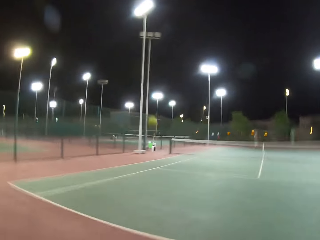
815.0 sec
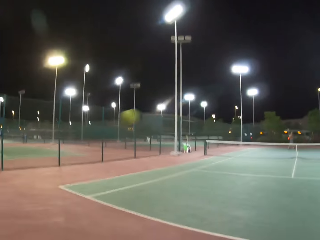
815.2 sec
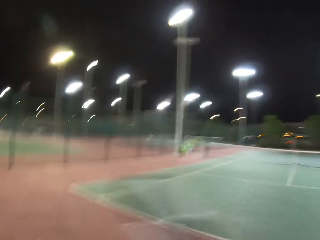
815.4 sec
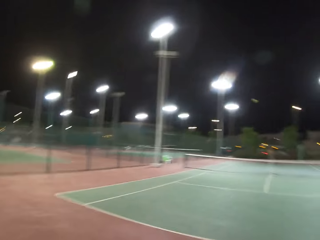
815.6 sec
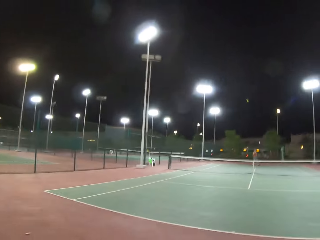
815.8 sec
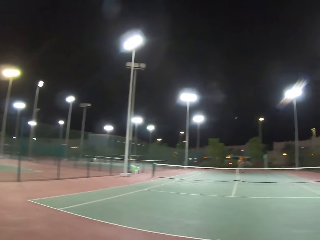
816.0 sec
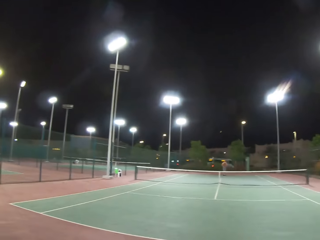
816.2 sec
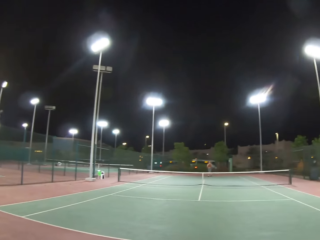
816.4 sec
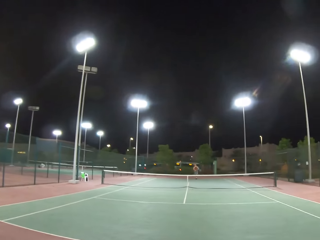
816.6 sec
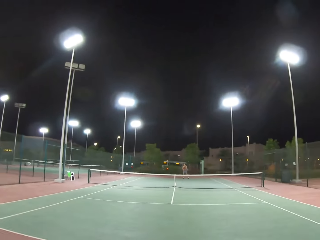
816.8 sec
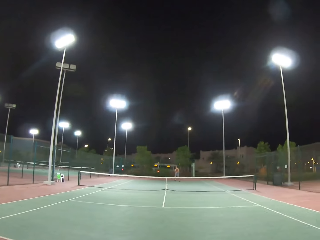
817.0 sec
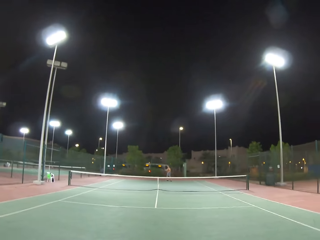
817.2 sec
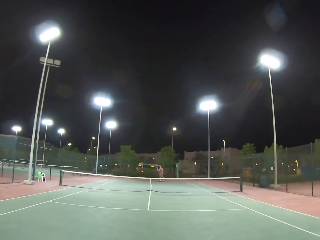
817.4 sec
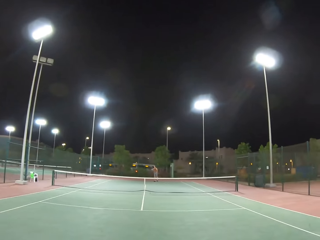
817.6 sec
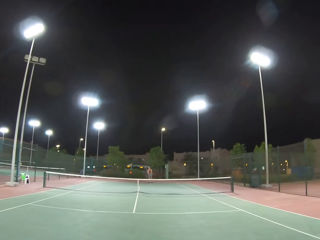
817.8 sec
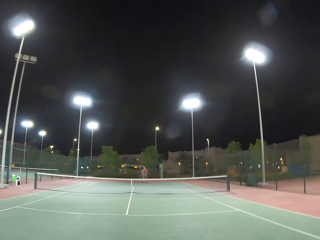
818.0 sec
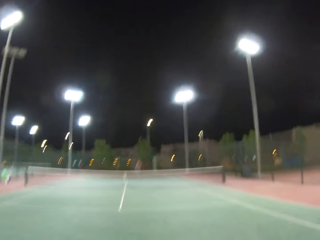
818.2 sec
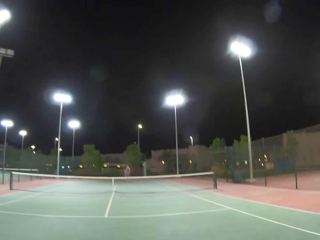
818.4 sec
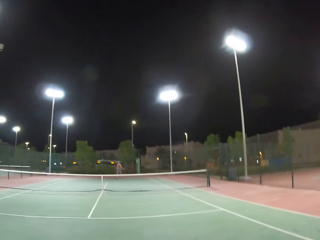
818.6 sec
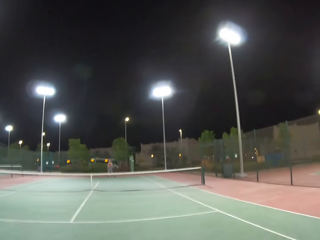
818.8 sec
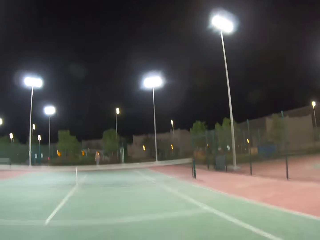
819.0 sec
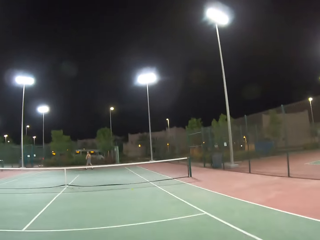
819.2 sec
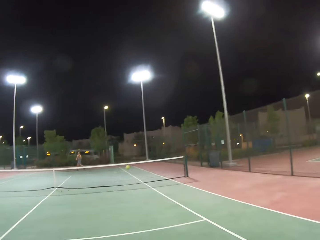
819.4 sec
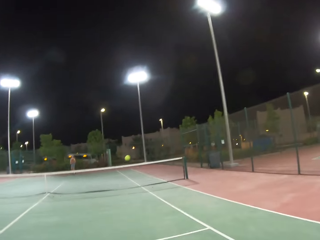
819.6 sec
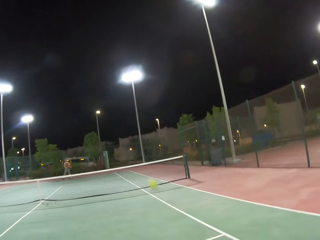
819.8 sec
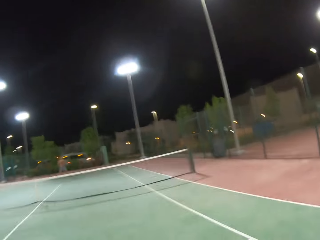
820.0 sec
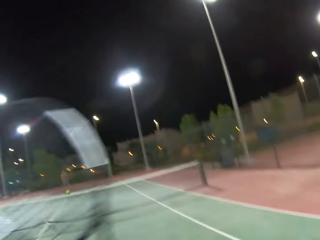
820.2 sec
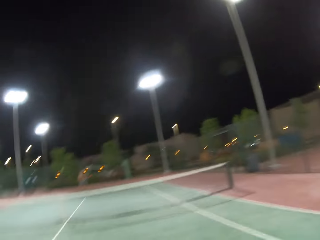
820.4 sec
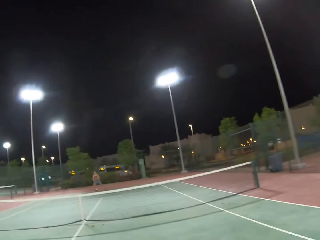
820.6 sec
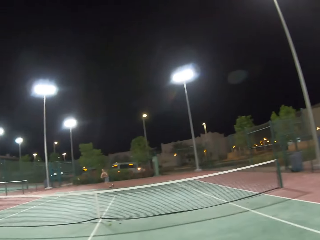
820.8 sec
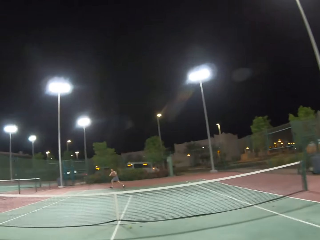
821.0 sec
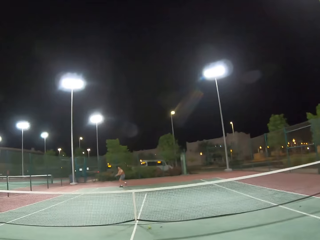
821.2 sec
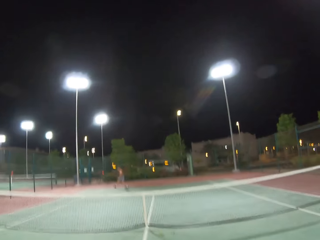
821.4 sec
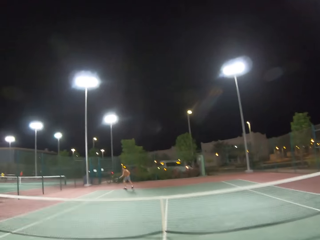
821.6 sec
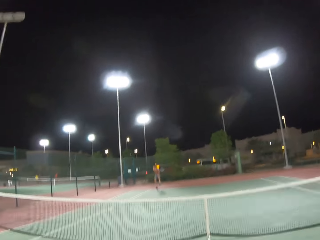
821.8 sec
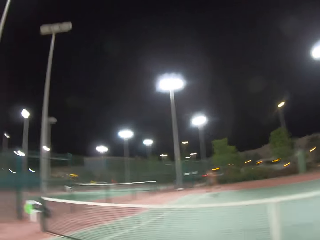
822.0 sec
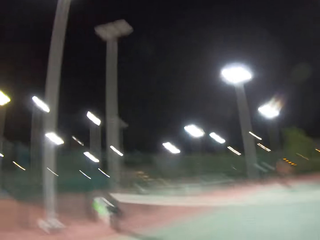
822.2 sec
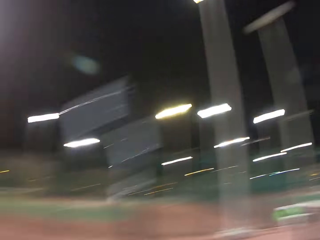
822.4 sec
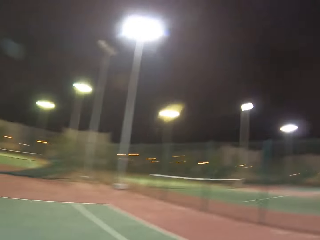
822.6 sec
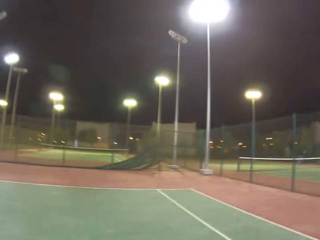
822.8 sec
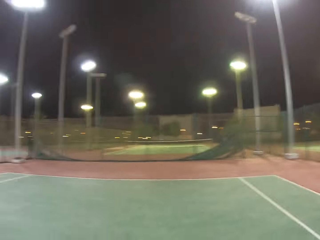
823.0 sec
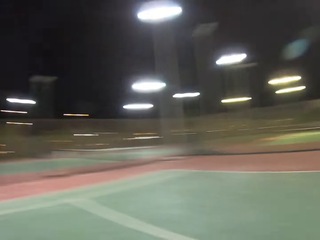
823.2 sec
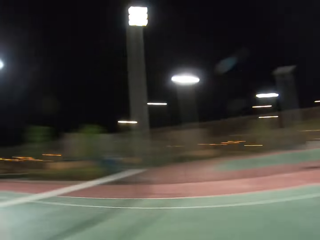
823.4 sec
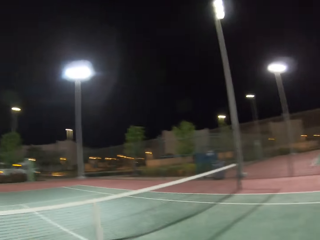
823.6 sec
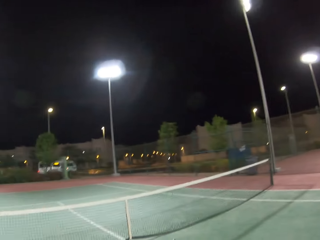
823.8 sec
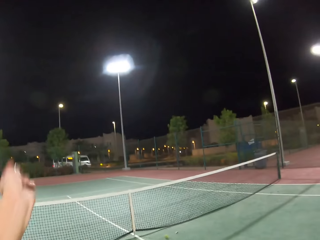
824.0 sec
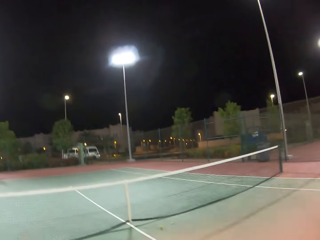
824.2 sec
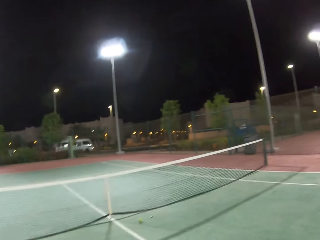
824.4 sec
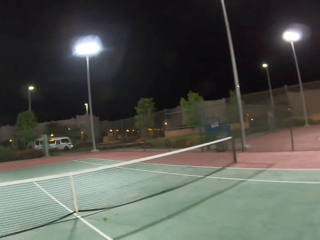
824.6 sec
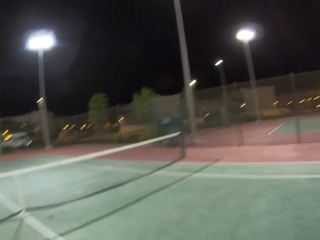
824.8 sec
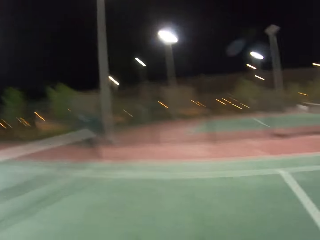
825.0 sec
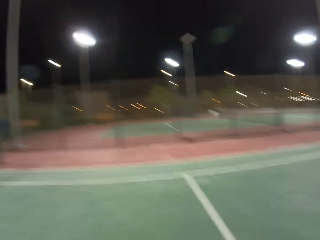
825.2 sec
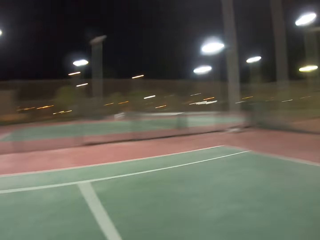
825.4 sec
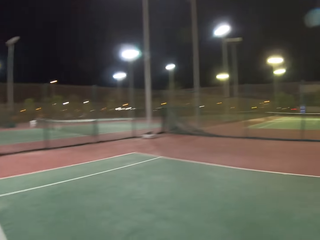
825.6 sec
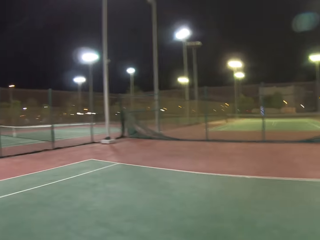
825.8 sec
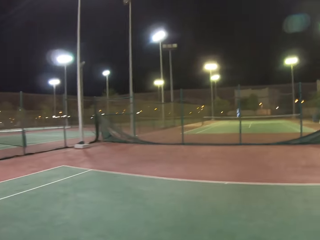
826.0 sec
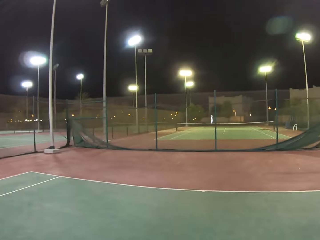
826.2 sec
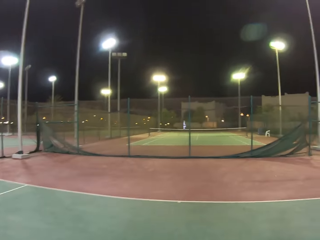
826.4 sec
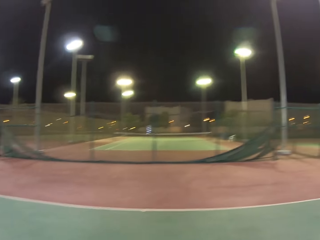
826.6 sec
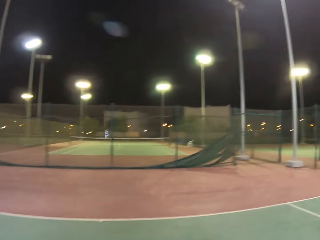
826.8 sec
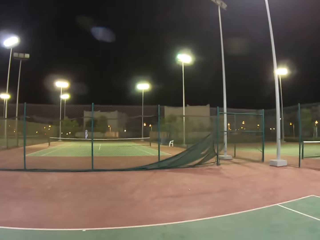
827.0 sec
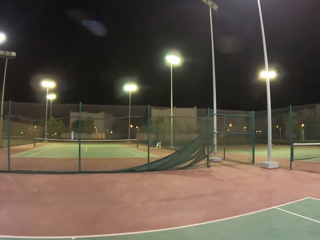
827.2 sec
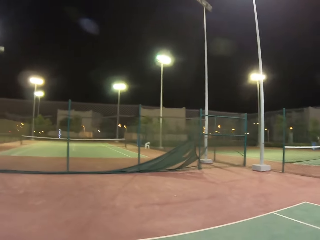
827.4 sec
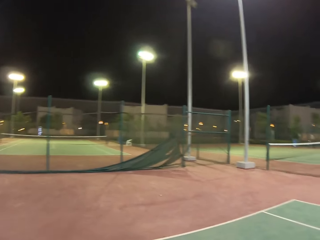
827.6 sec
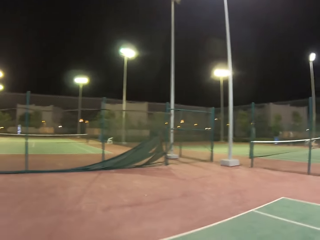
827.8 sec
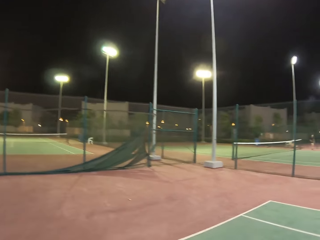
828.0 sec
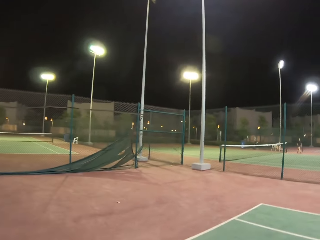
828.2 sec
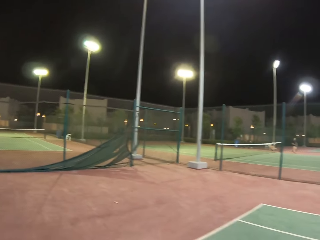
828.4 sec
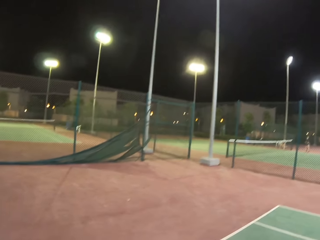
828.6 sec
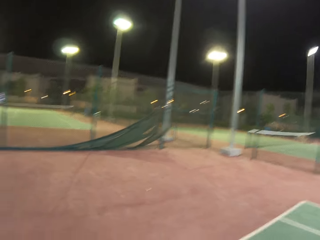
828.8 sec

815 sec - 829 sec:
The camera wearer walks around the tennis court. They move their hand. They walk around the tennis court. They walk around the tennis court again.

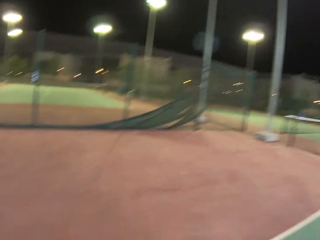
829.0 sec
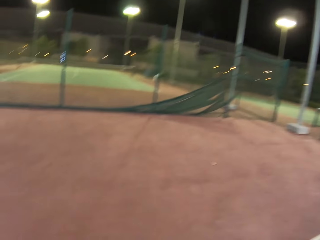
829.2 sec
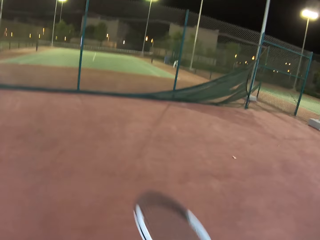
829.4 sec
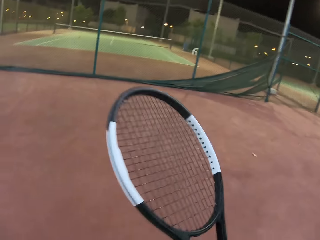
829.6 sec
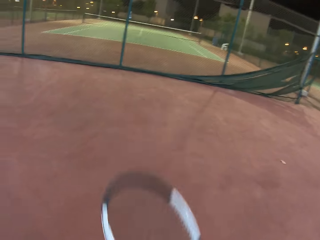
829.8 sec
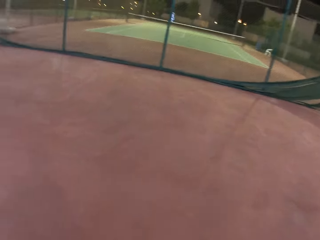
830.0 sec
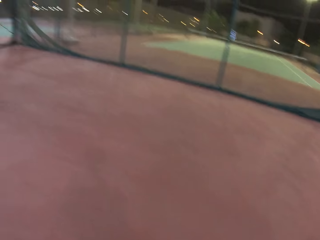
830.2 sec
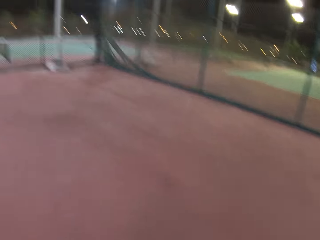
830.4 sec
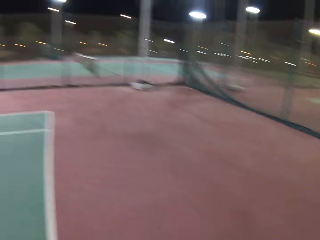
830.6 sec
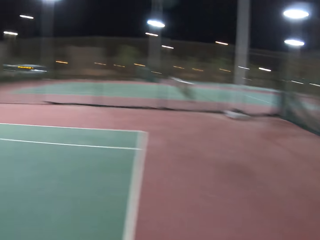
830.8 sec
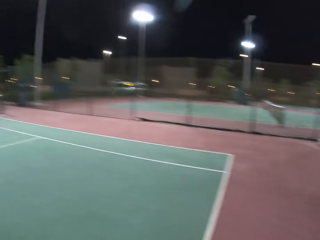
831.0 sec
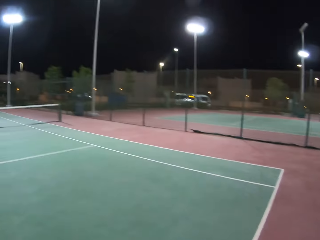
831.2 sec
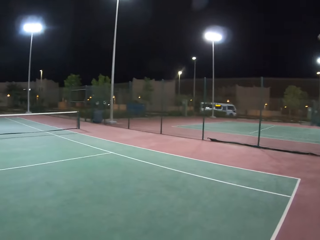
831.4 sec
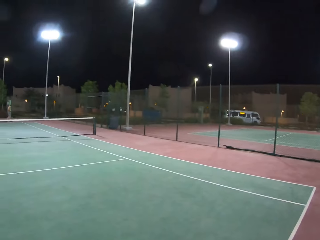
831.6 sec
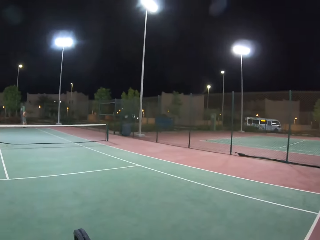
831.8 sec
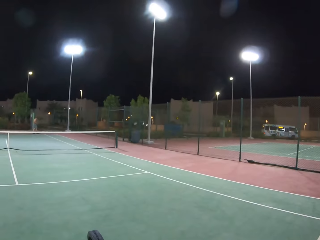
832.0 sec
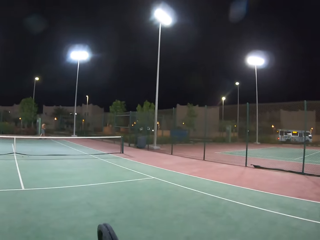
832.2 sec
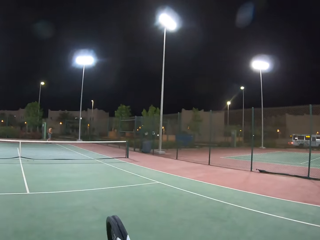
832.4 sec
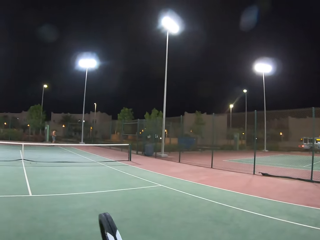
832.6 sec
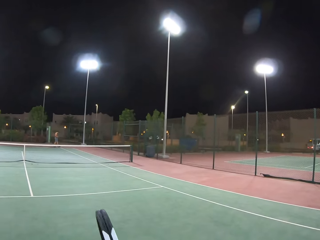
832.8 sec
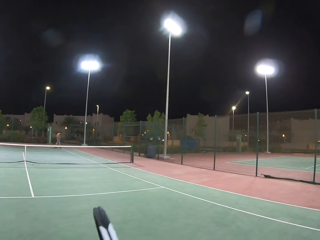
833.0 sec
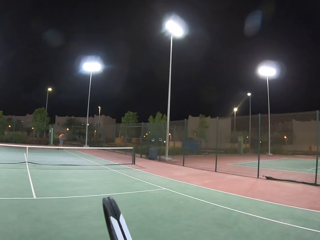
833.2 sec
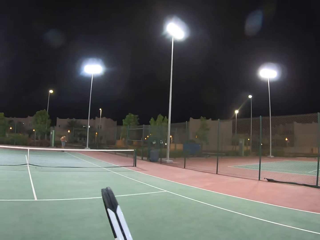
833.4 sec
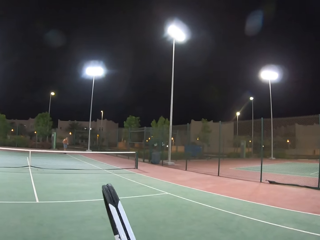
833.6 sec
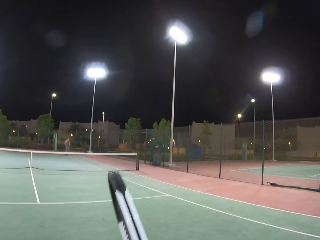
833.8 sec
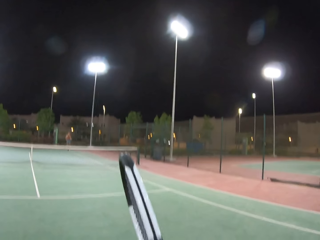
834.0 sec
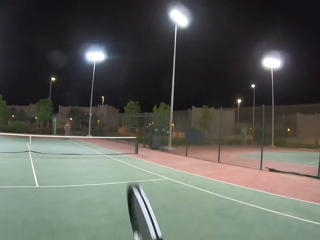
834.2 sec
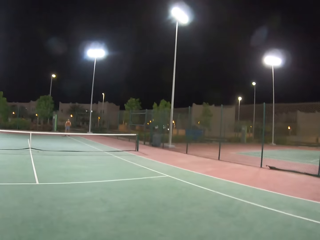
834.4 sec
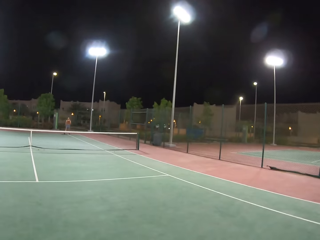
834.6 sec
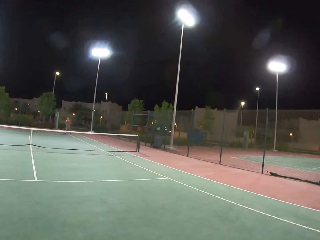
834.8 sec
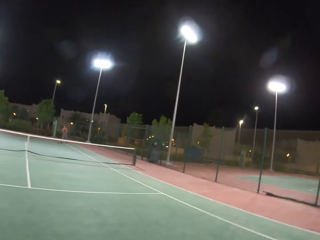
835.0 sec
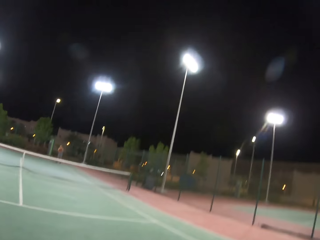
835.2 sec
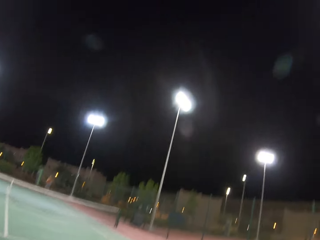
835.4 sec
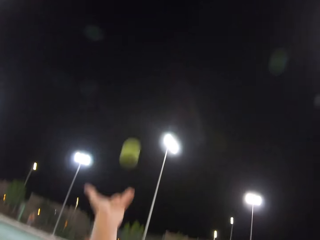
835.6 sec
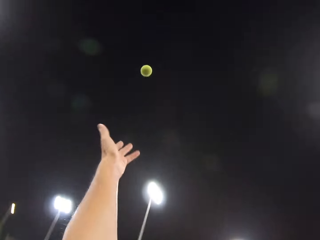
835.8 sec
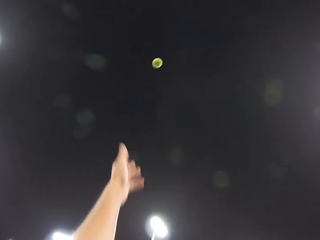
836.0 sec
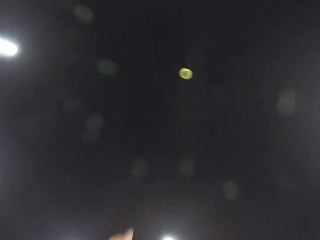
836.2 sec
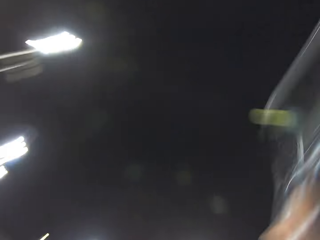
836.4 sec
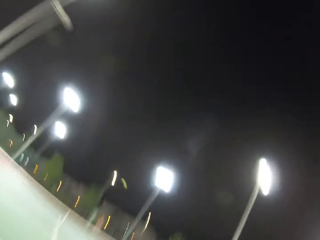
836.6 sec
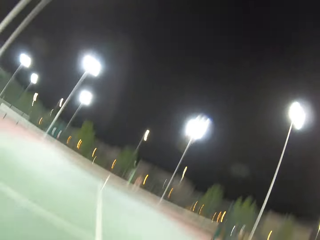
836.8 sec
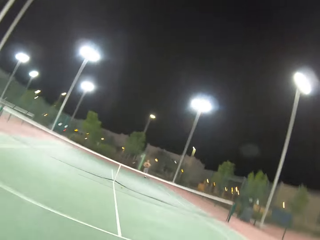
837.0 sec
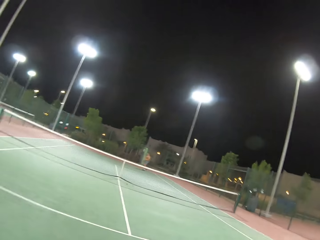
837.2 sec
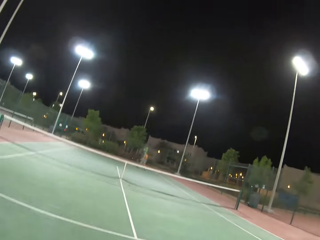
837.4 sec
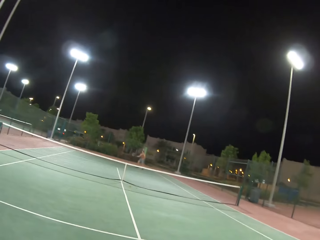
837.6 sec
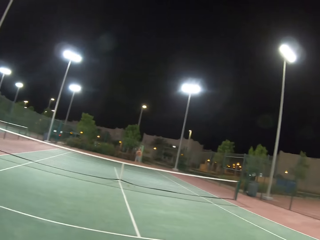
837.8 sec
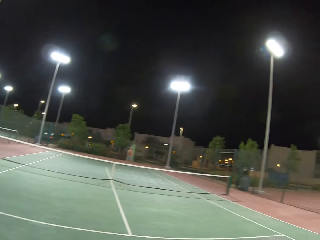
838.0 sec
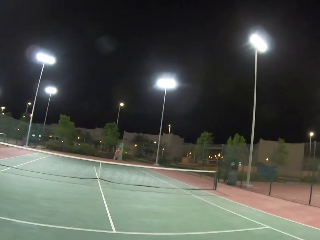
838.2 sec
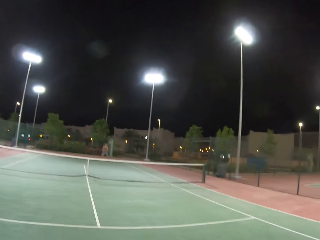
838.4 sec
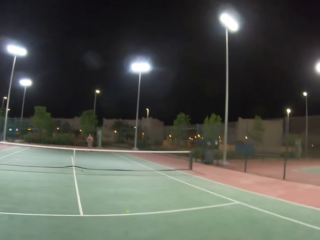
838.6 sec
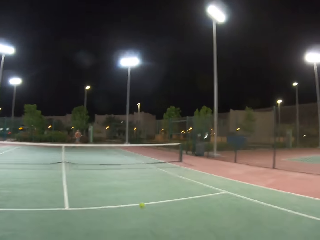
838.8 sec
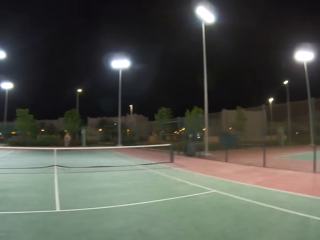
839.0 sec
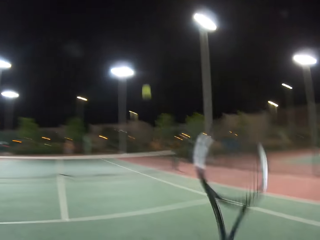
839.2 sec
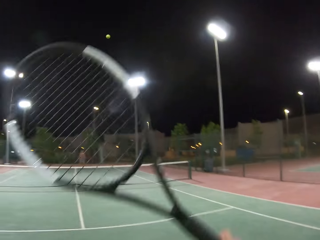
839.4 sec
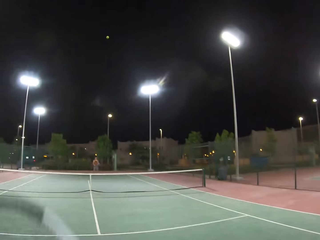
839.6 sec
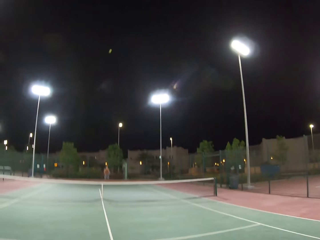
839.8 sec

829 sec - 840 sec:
The camera wearer dribbles a tennis ball. A man walks around the tennis court. The camera wearer stares at the man and looks around the tennis court. They play tennis or badminton with the man.
